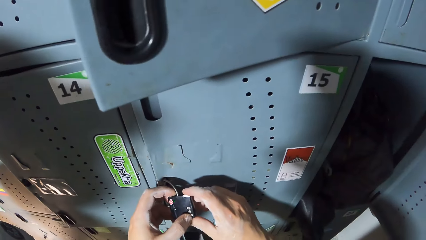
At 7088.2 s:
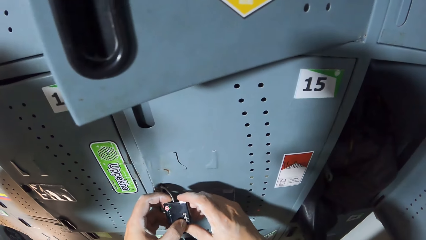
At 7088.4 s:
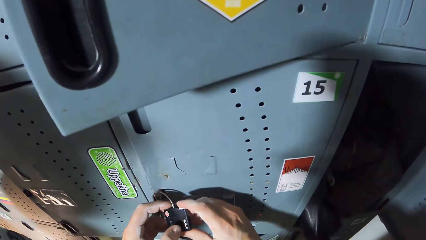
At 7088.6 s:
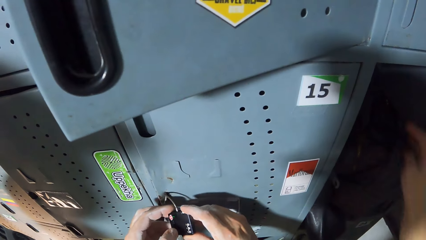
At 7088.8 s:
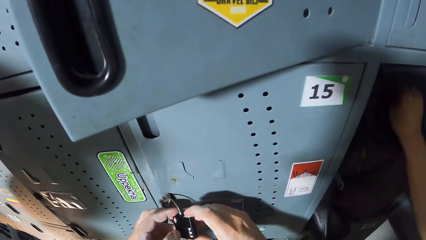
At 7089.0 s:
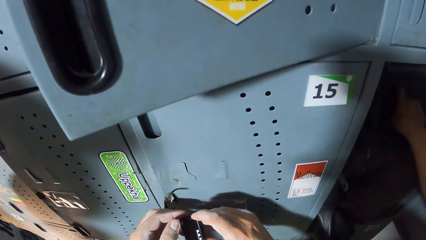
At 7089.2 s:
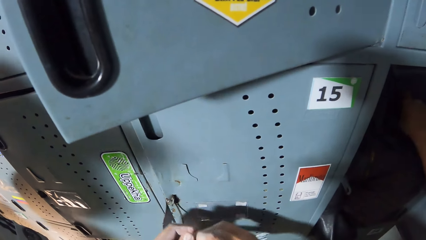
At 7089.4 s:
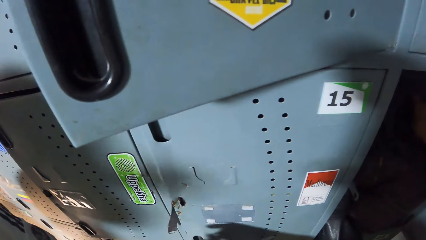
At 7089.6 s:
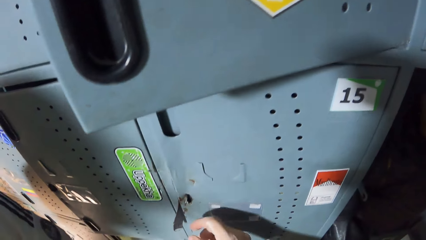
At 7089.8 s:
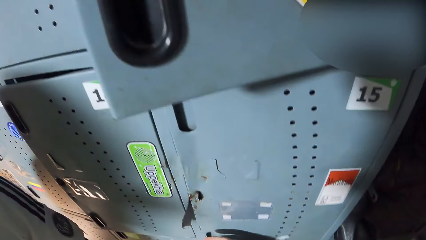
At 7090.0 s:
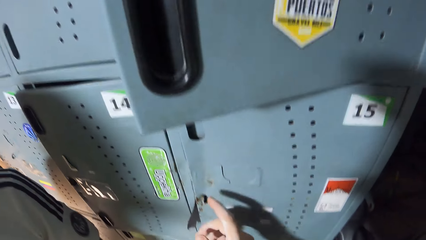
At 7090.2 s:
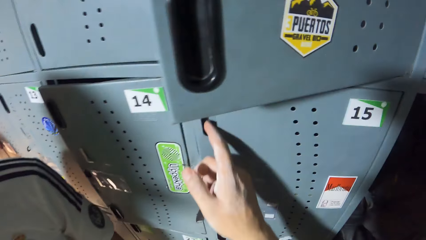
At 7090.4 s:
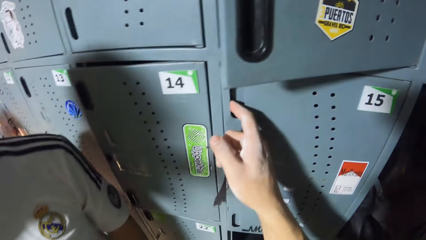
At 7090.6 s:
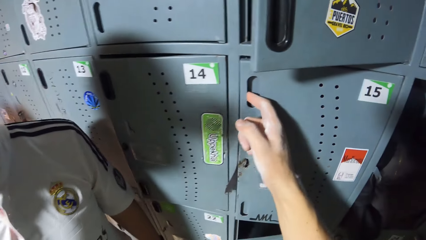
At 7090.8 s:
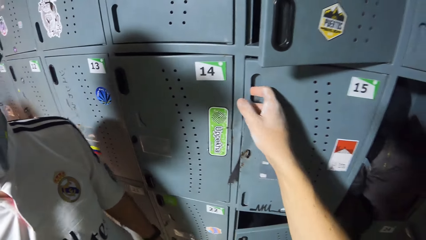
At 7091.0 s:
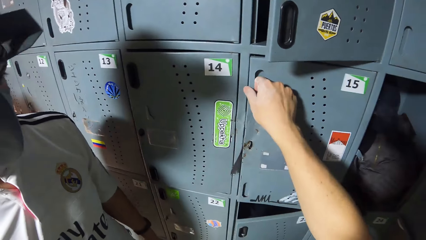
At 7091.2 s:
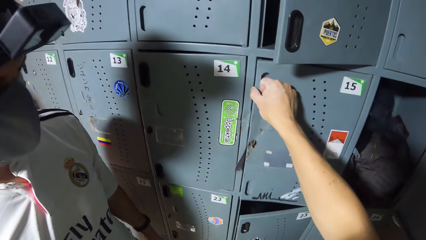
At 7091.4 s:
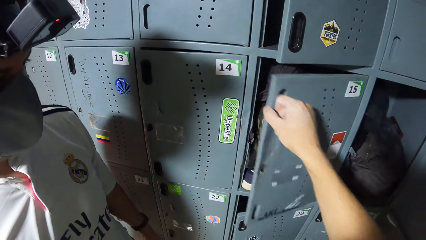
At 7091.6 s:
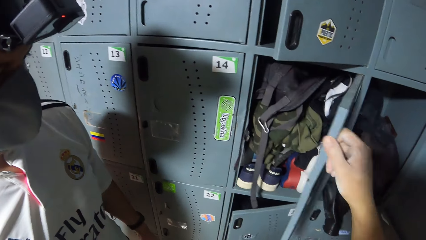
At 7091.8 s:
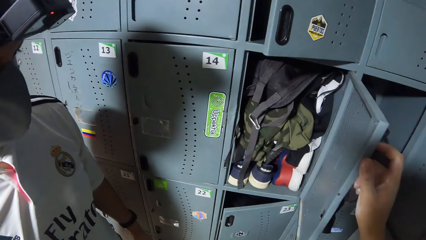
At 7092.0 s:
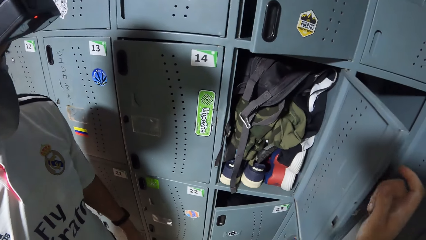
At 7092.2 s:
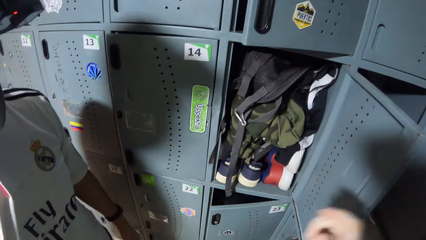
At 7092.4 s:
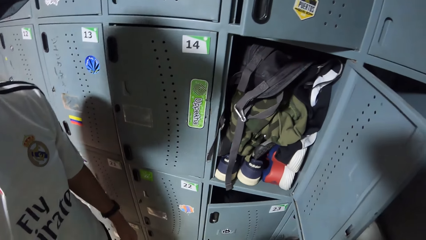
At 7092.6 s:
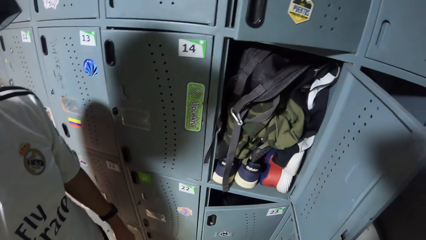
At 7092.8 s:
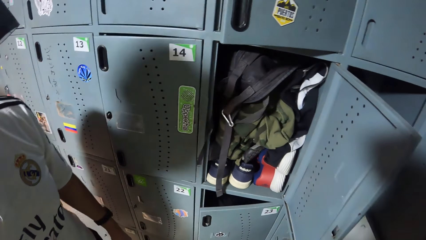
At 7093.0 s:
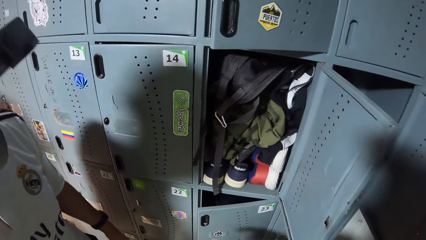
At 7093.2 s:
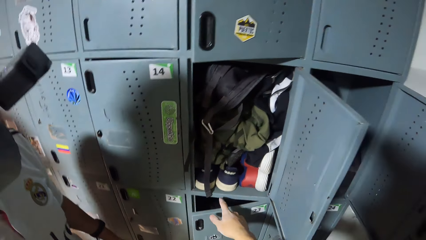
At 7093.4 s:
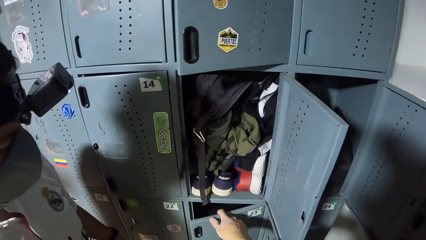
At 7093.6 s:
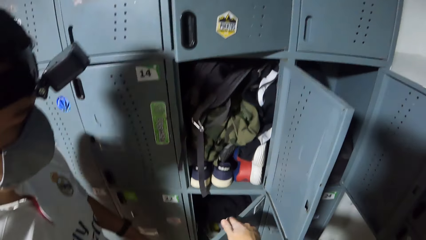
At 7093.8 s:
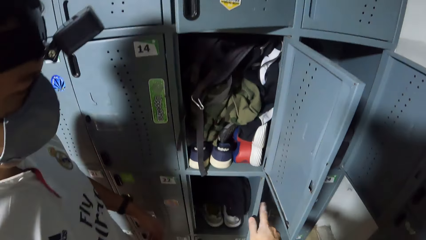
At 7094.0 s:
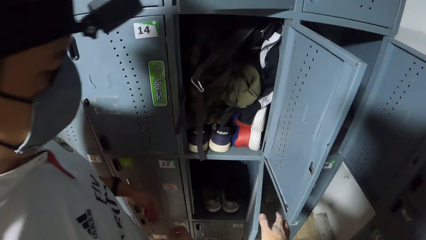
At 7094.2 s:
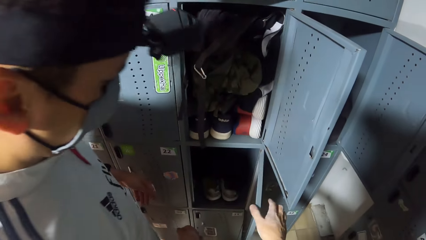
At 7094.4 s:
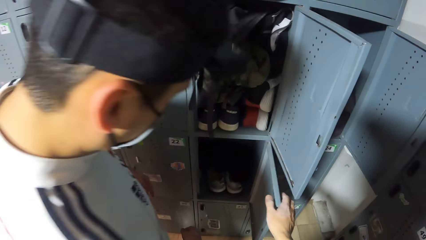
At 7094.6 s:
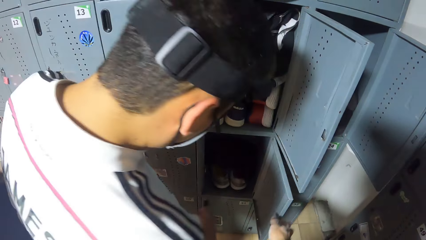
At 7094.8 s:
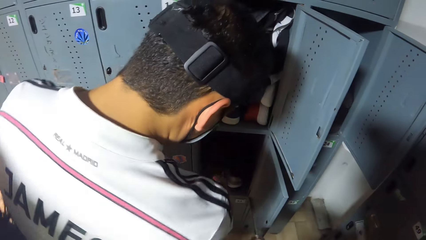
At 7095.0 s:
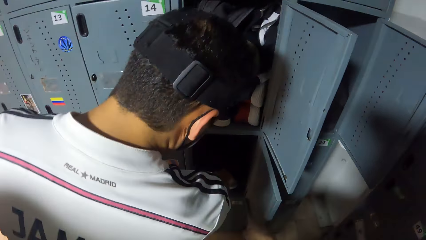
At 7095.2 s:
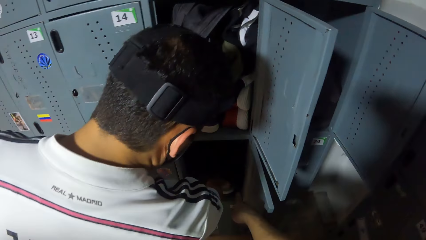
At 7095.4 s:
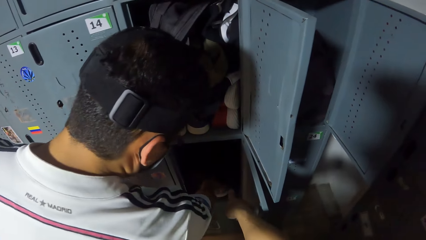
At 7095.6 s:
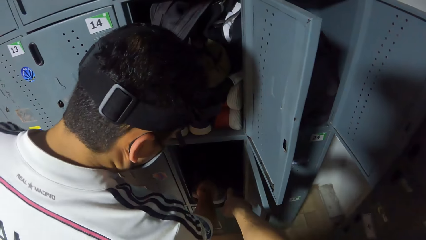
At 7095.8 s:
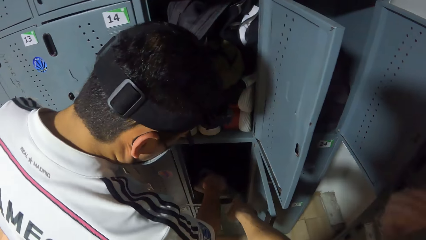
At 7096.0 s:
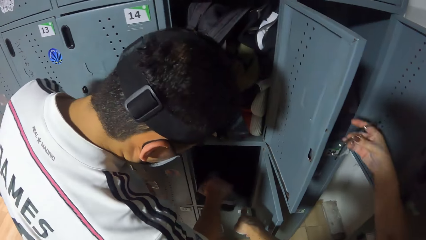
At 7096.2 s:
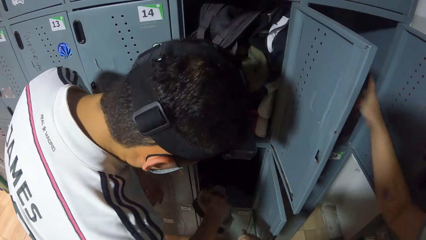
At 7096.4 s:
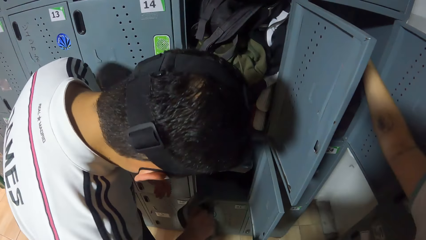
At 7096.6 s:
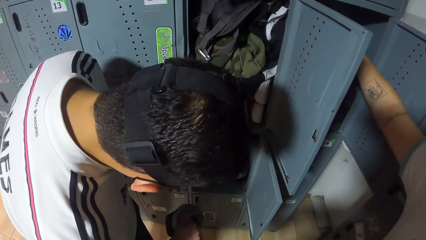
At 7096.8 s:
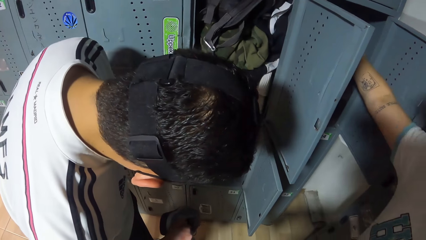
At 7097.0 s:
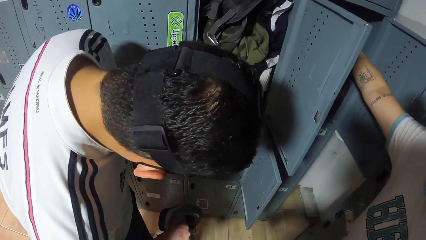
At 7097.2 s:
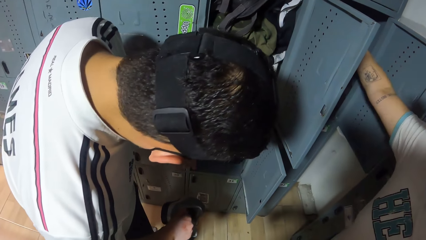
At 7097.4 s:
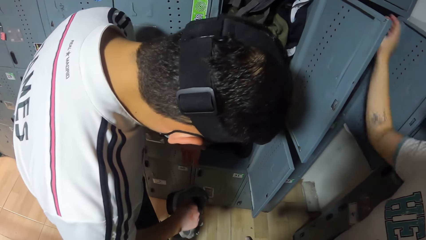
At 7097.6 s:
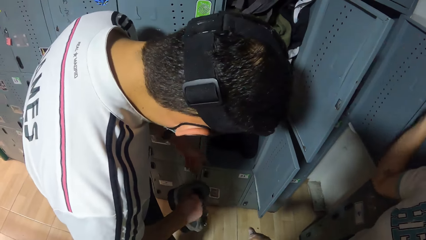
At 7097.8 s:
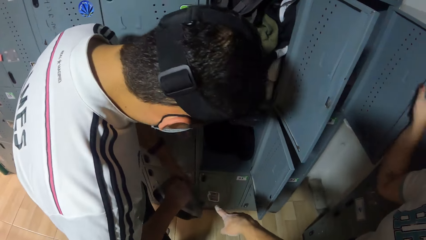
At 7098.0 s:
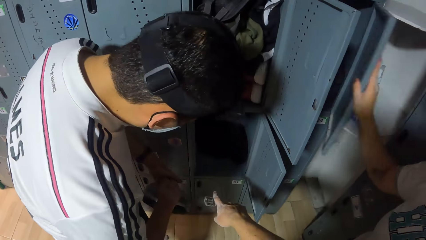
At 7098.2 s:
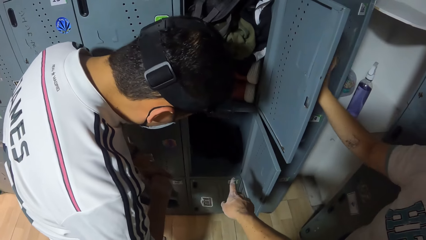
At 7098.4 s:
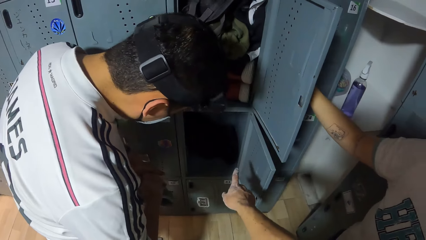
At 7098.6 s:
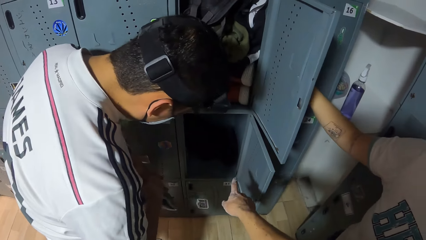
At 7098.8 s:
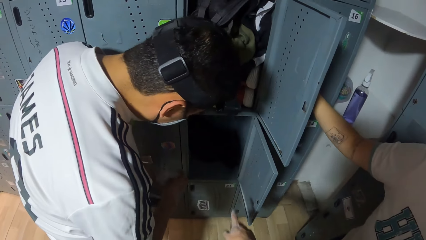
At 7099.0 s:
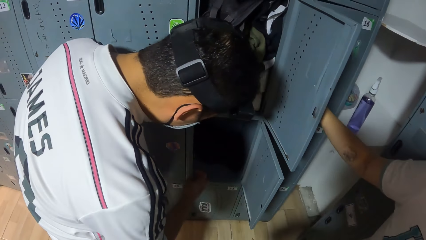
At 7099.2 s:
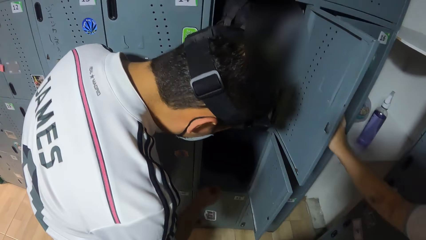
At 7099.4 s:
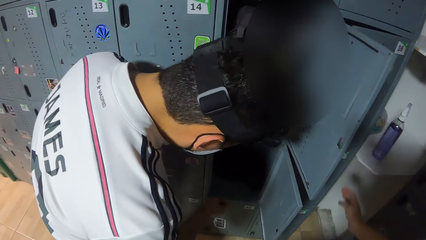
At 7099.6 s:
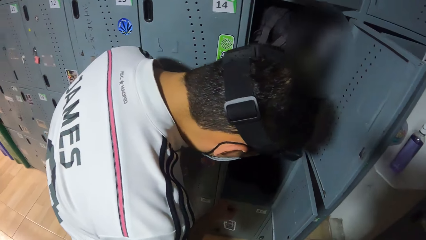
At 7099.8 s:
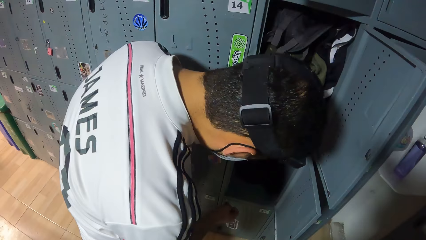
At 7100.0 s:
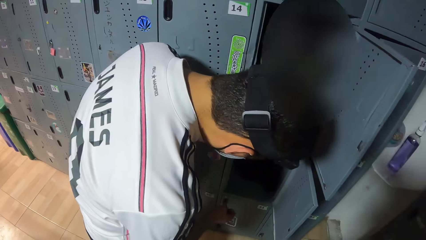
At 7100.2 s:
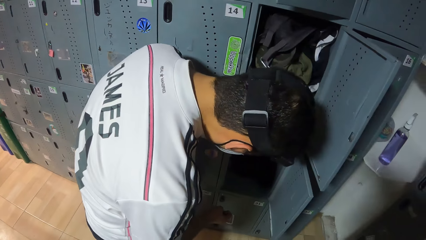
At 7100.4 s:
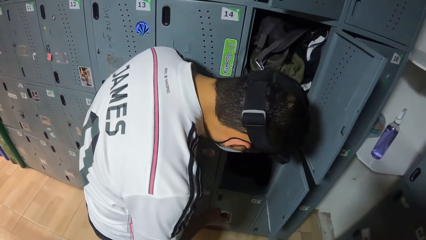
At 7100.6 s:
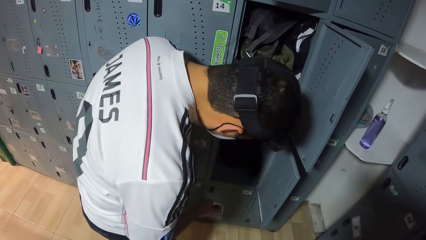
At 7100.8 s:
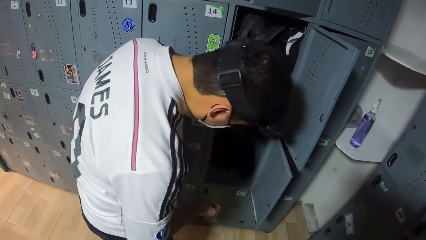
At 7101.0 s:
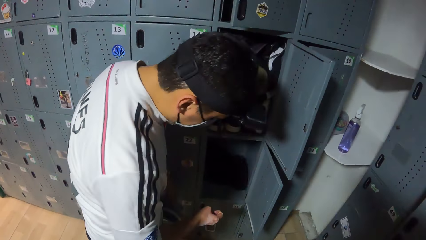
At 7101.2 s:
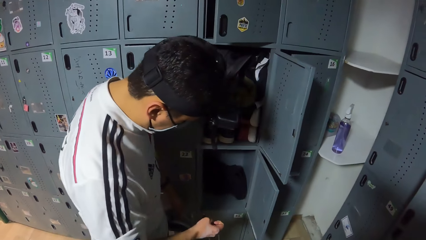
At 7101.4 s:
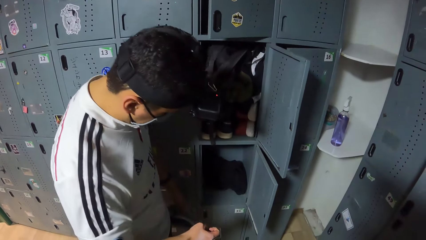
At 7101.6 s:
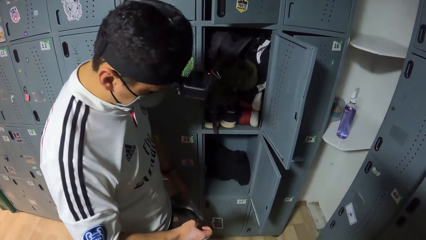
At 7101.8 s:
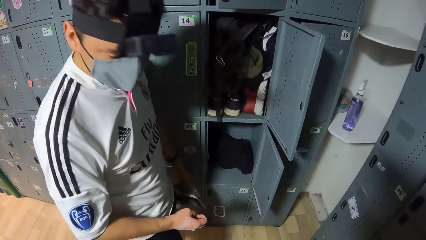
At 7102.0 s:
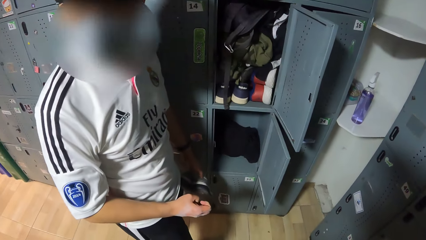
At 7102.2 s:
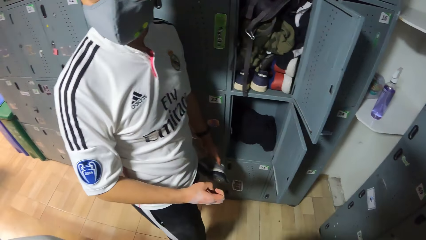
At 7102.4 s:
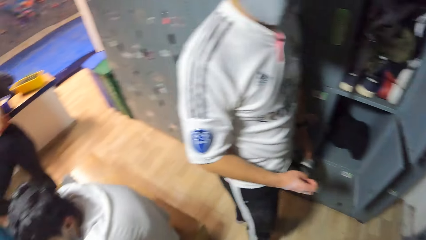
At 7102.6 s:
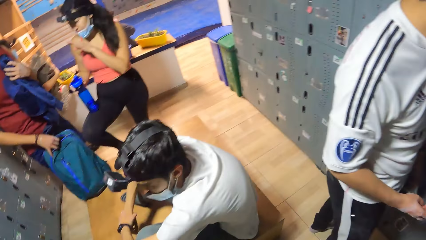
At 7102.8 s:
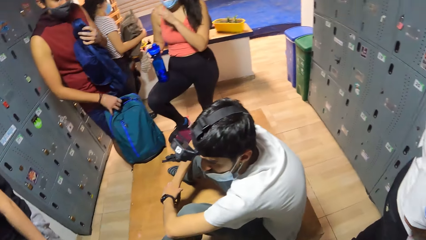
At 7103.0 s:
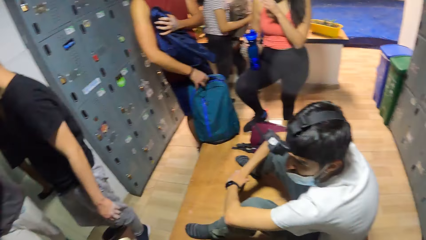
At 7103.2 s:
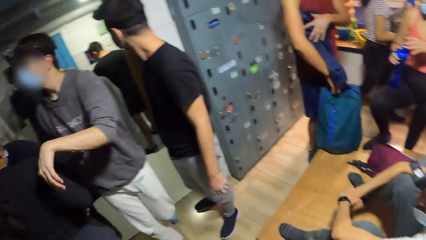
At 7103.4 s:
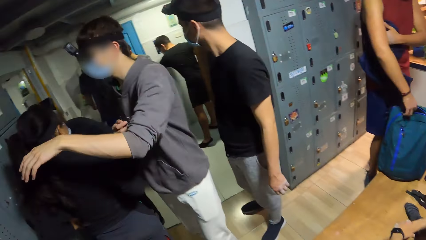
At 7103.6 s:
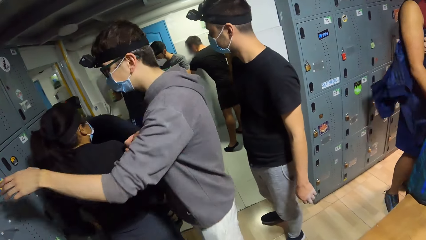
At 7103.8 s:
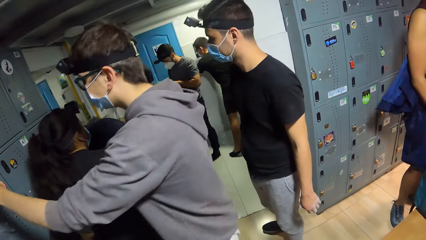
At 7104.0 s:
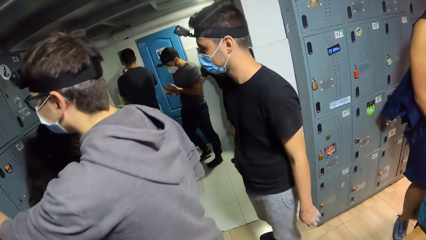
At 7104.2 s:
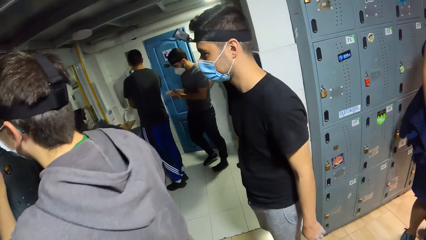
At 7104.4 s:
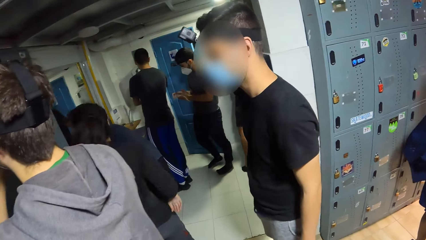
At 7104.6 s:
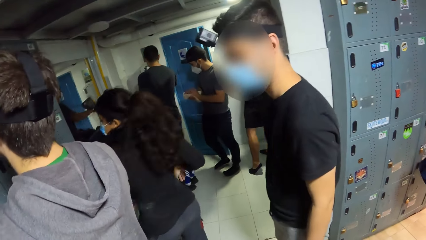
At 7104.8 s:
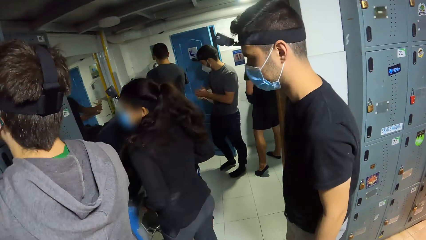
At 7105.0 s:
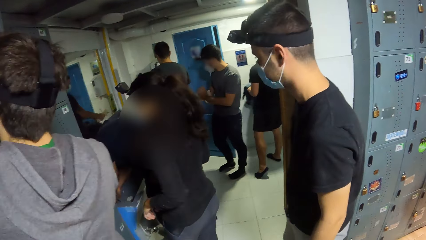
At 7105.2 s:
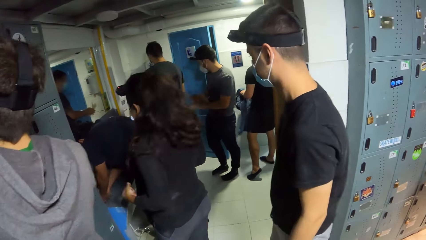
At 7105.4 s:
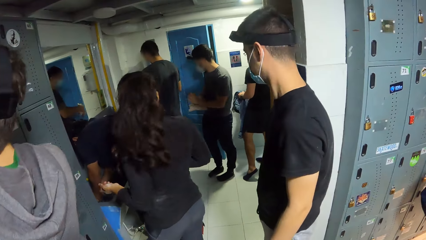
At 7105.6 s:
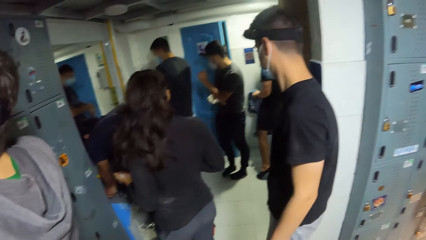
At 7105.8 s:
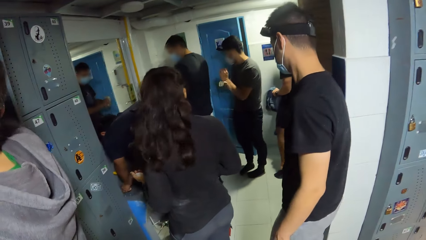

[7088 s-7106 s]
The camera wearer removes the padlock from the locker with both hands. He opens the locker with his right hand, and opens a lower locker with his right hand. A woman puts a padlock in her right hand in a locker. The camera wearer points at the lower locker with his right hand. The woman closes the locker with her right hand. The camera wearer looks around the room.
